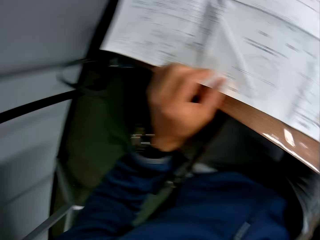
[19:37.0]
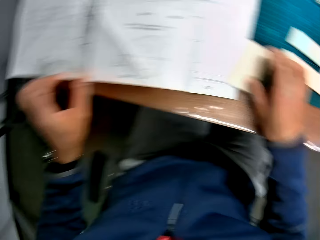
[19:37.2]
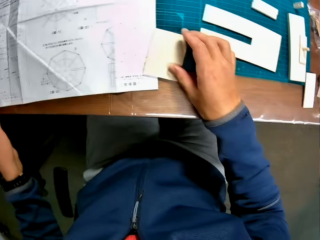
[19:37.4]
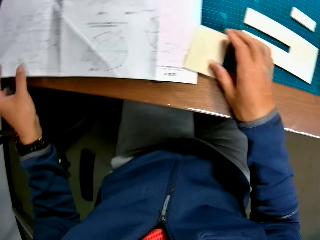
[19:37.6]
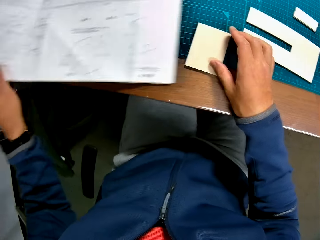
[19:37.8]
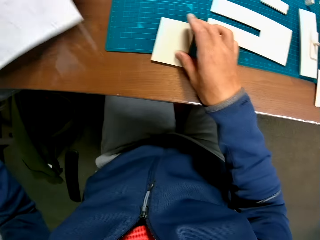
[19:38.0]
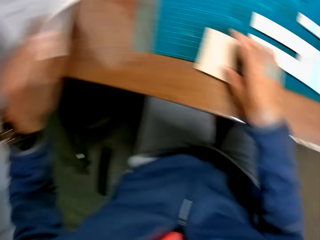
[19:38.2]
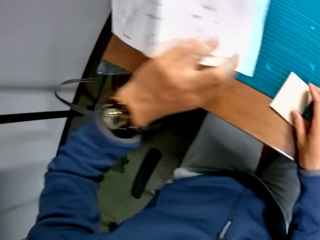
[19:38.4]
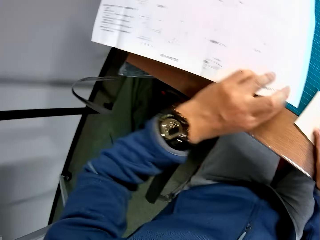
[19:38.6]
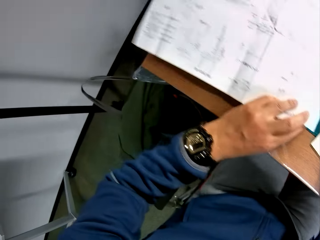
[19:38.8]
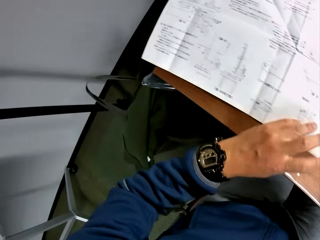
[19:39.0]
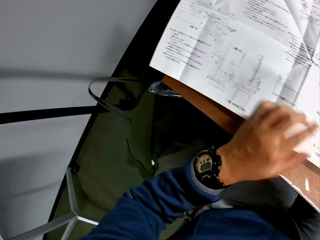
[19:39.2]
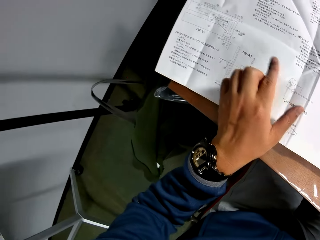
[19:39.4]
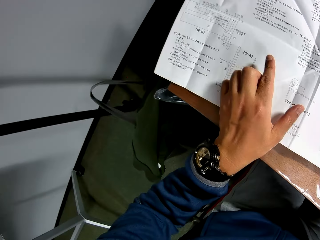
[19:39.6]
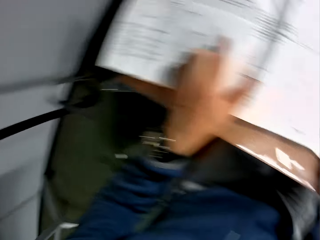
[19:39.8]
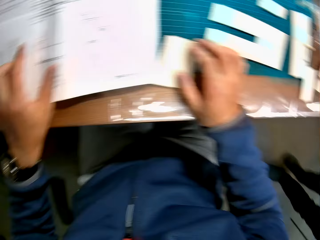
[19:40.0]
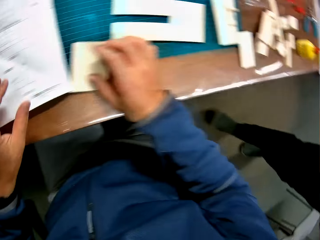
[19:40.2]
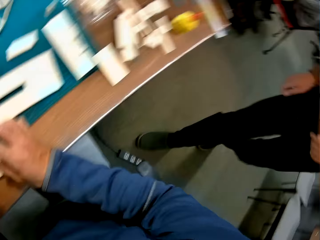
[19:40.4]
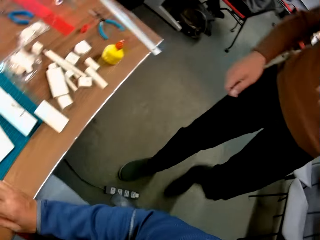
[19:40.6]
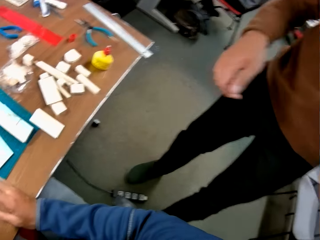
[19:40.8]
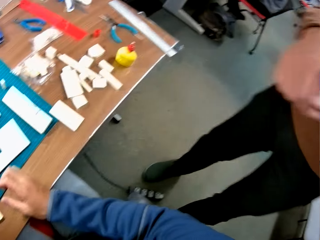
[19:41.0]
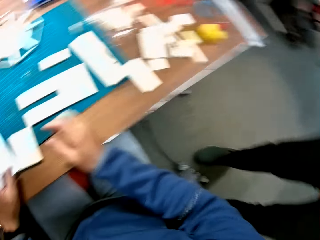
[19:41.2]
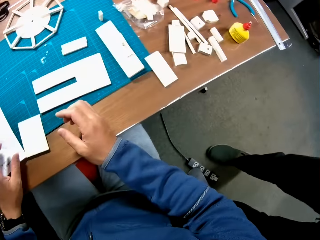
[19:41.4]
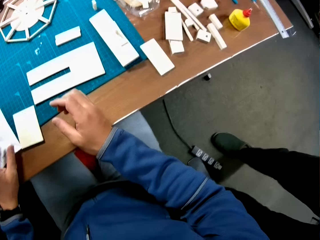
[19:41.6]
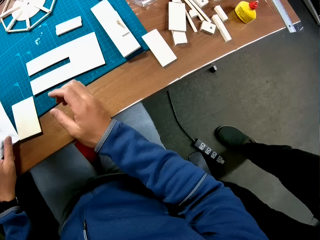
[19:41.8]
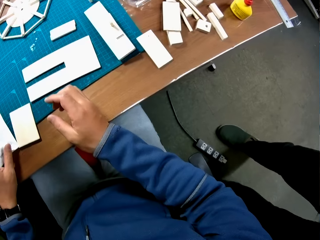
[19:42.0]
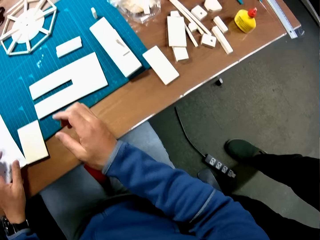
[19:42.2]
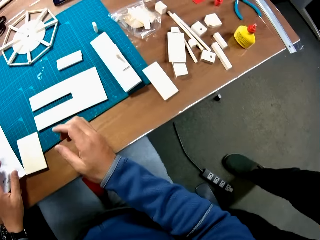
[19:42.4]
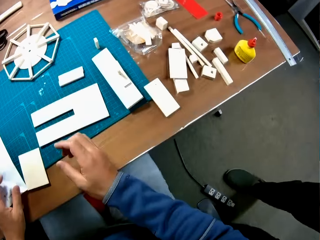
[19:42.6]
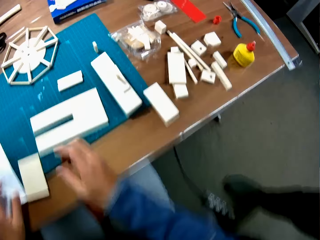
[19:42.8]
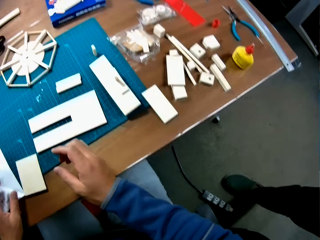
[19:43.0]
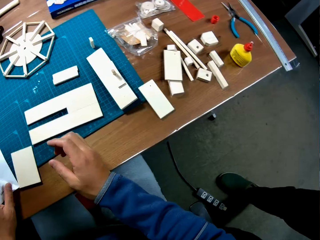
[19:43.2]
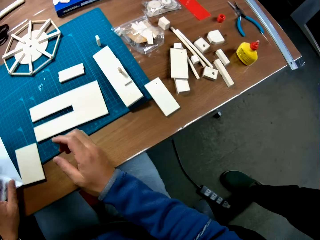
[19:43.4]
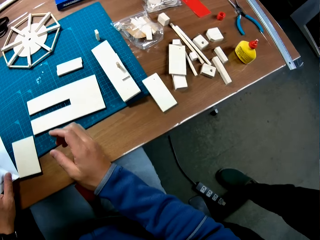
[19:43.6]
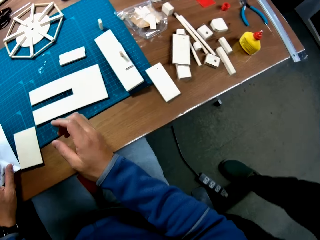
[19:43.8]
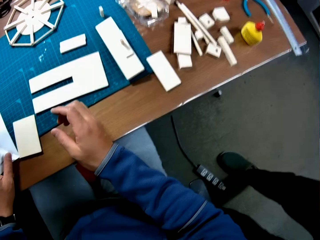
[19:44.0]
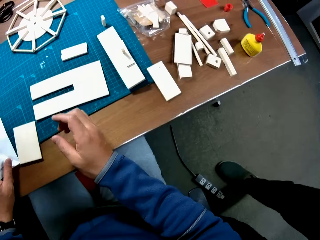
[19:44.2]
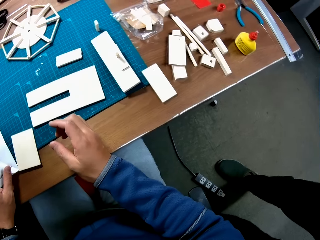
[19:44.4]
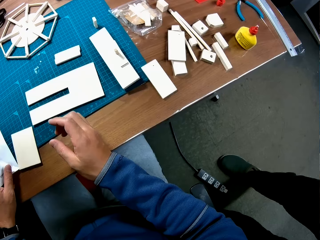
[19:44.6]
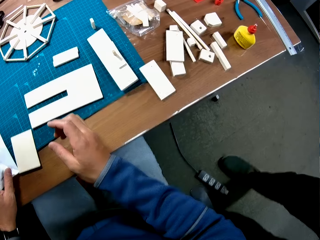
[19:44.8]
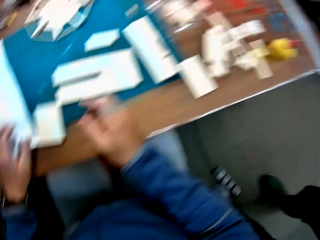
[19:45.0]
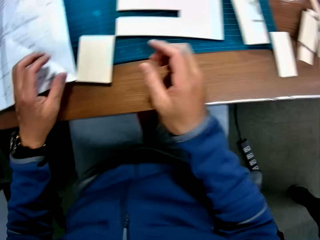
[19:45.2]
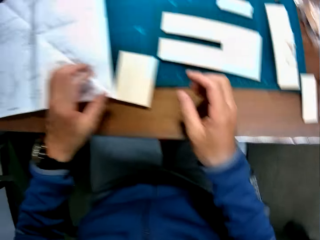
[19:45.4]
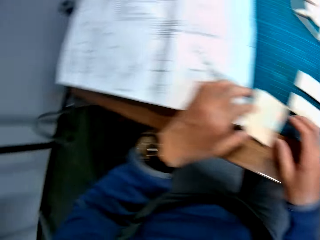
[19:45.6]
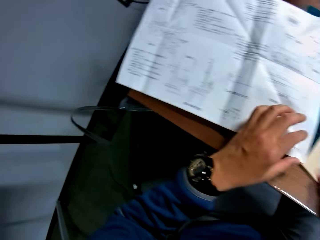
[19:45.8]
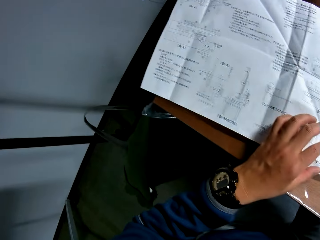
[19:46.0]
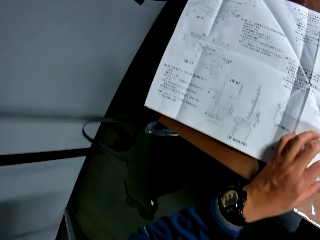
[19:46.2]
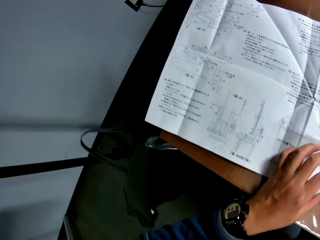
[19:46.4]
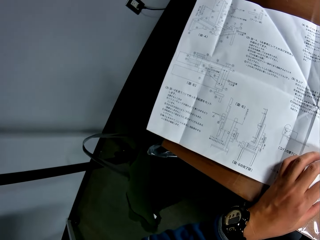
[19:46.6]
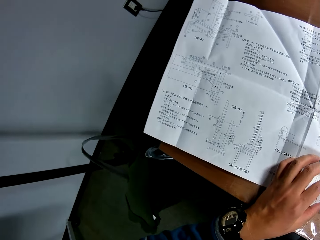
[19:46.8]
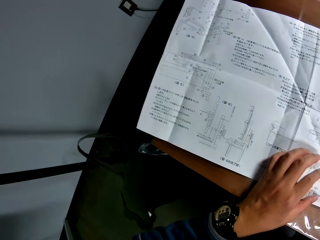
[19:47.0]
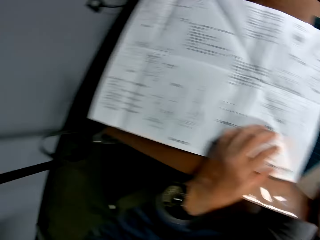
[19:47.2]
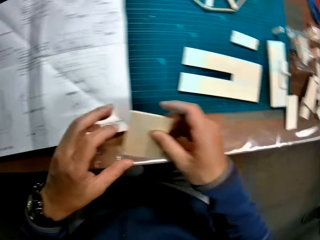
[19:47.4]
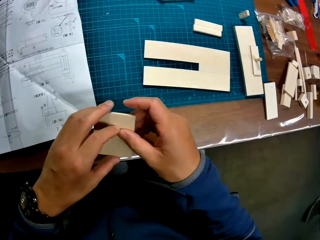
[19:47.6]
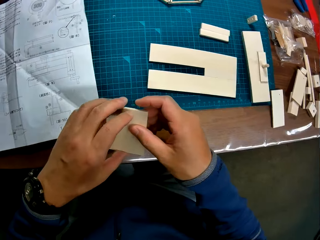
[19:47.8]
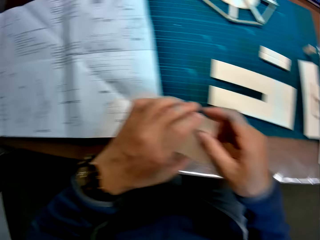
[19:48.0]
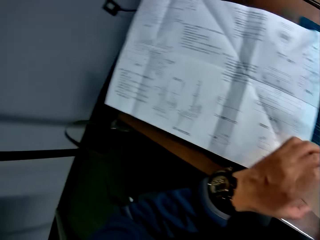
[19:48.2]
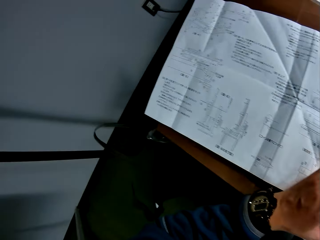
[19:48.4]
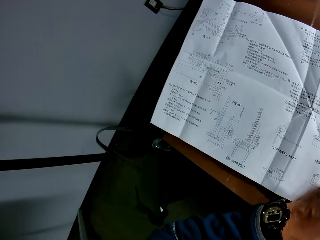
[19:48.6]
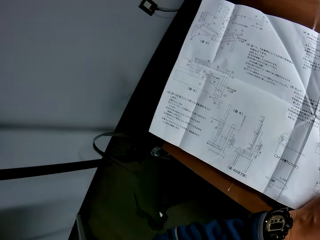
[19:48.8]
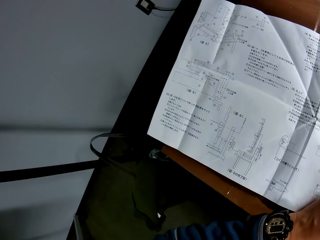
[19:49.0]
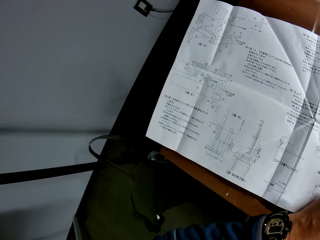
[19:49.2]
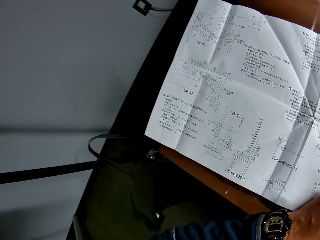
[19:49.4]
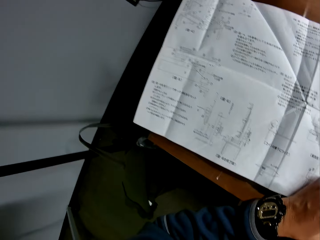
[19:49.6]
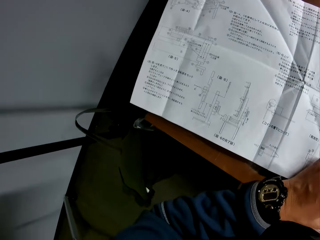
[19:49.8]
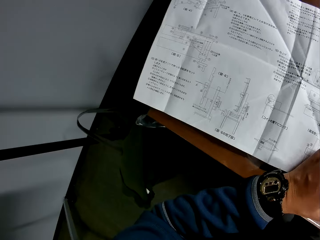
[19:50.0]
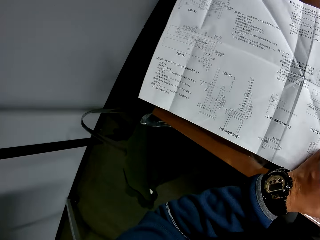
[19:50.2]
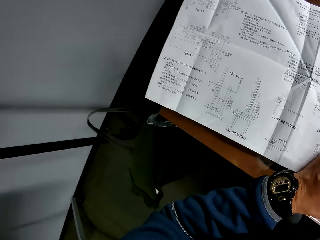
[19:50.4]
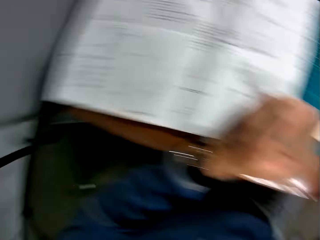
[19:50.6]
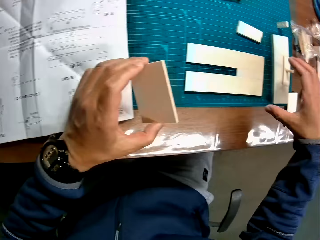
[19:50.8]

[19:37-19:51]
The camera wearer turns the mechanical model chart or paper on the table with his left hand. The man walks towards the camera wearer. The man adjusts the camera wearer's camera. The camera wearer reads the paper. He holds the piece of wood. He looks at the paper.

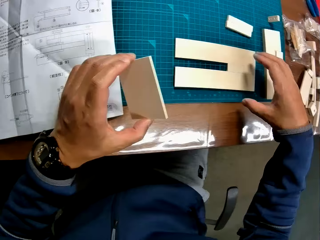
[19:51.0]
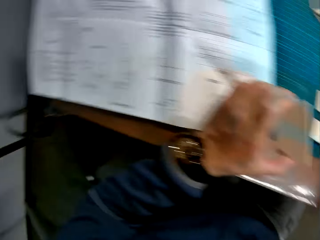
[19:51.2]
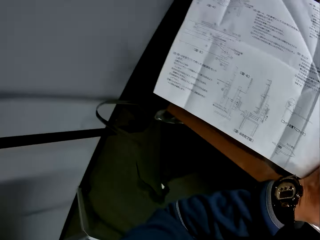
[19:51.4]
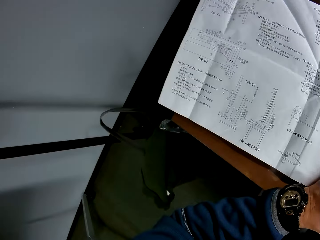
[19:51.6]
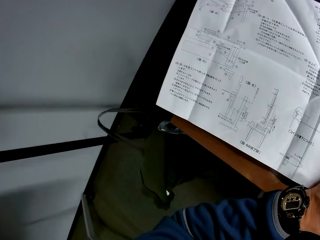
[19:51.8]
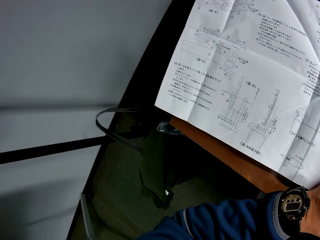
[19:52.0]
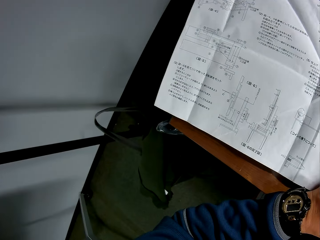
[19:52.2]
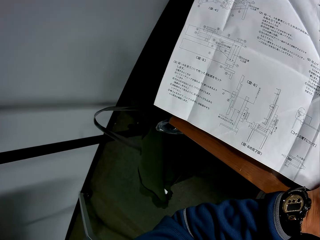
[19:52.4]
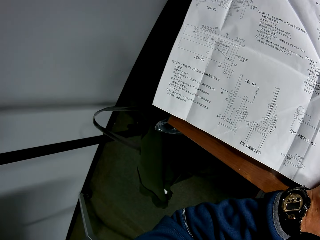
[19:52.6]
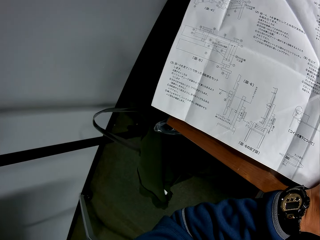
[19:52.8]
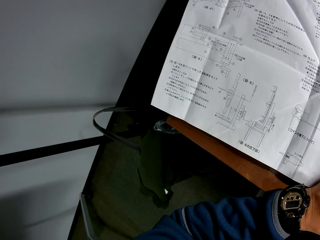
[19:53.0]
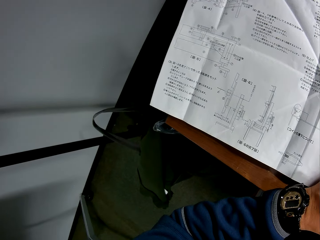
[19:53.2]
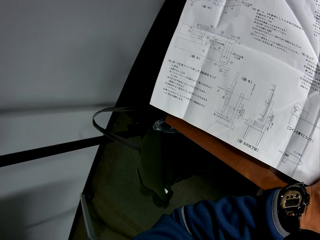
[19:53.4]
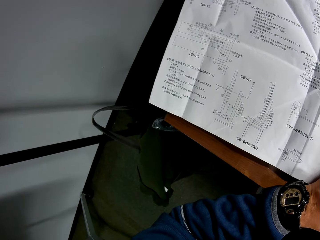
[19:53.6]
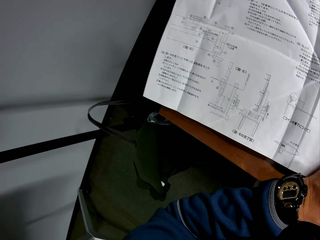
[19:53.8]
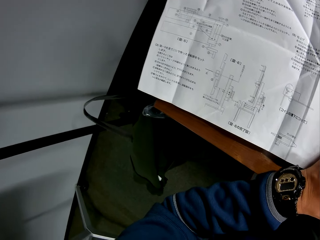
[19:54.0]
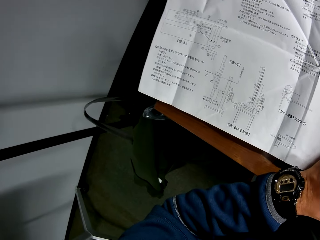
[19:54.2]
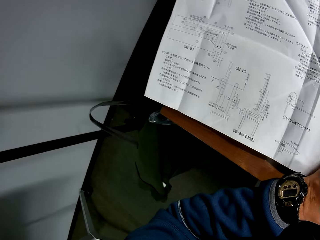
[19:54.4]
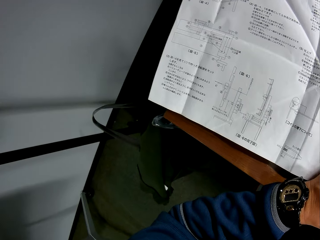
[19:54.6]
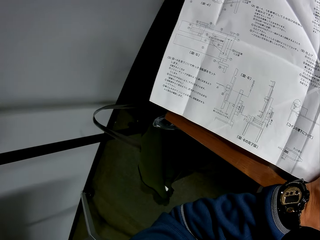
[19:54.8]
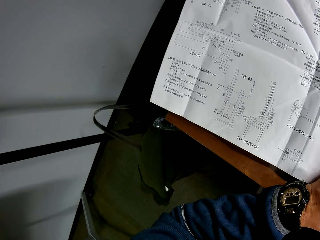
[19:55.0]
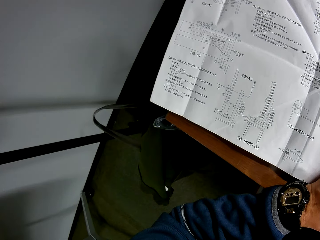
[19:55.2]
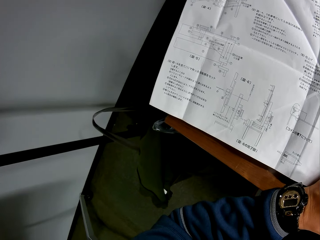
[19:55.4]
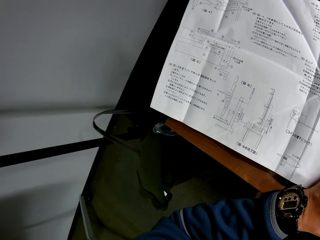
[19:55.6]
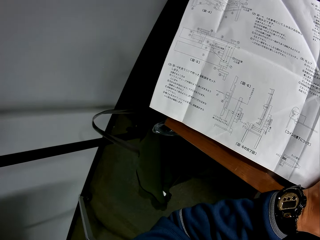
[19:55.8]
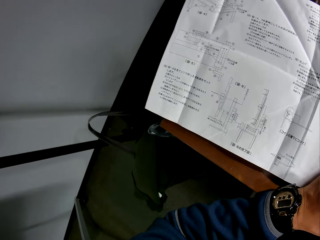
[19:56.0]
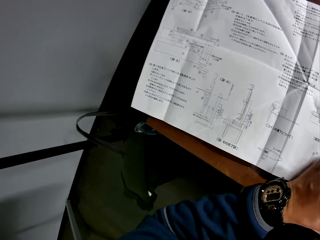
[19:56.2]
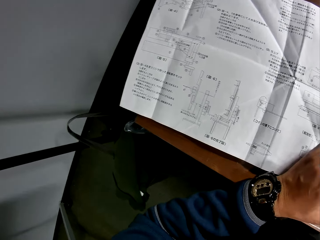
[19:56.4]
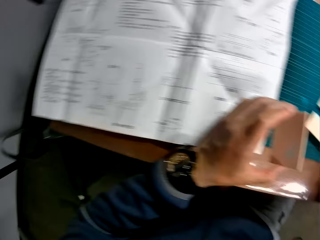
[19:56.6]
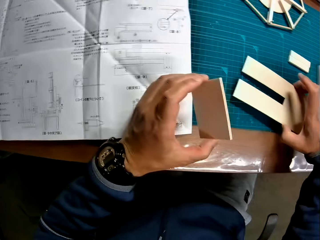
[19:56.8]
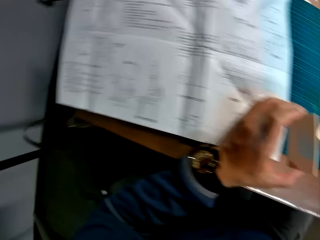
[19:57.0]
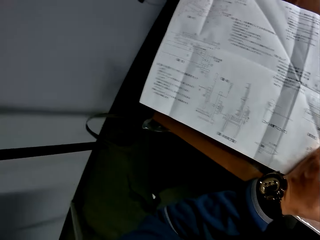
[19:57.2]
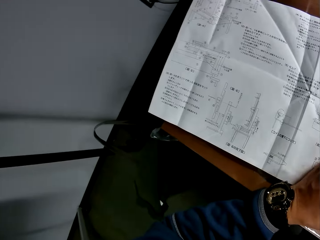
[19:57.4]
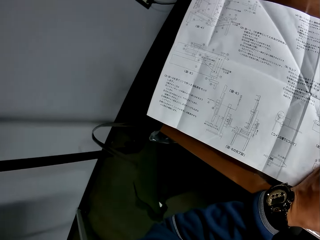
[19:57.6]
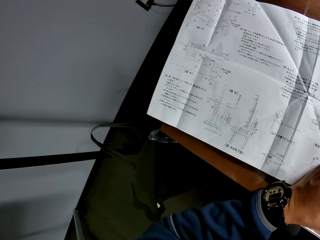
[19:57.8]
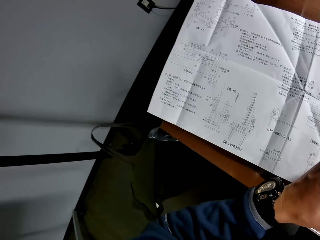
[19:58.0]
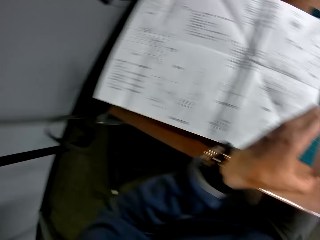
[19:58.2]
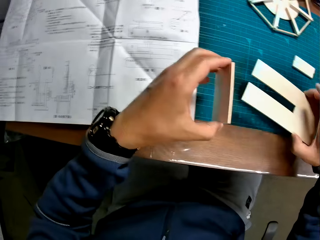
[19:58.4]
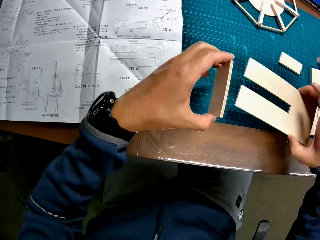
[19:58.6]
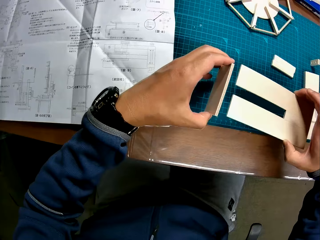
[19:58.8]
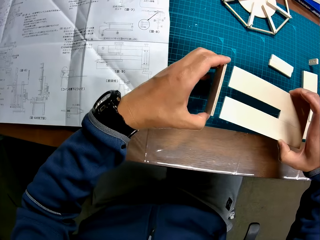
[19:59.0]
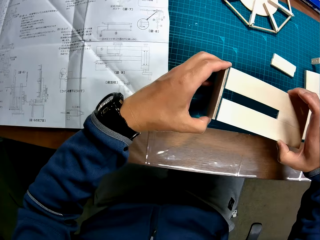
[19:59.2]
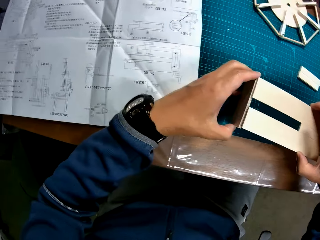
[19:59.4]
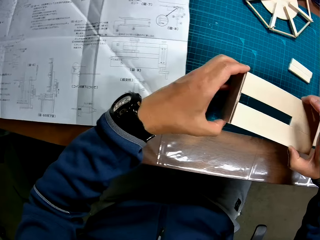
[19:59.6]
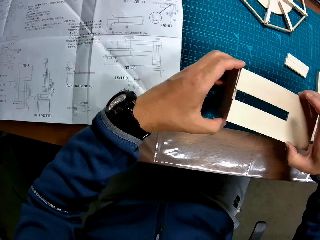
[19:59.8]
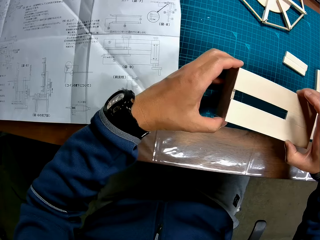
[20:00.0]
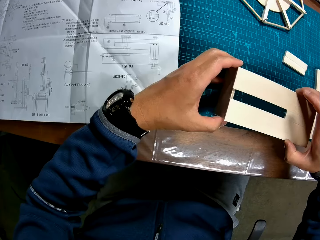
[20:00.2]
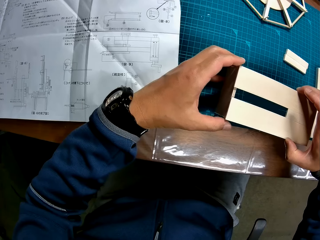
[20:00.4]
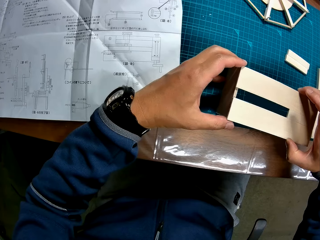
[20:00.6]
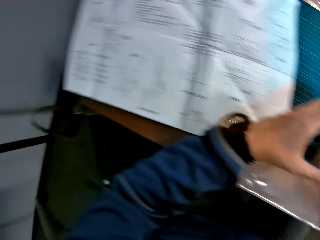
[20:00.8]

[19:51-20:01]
The camera wearer picks up a piece of mechanical model from the table with his right hand. He picks up the piece of wood. He places the piece of mechanical model in his right hand on the piece of mechanical model in his left hand.
